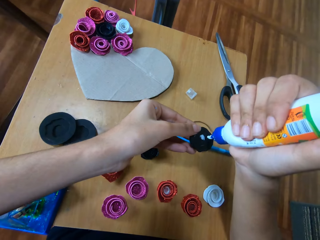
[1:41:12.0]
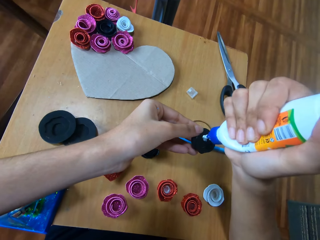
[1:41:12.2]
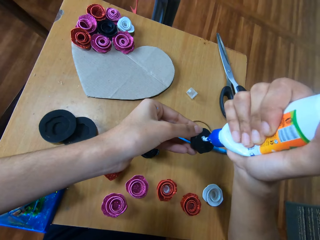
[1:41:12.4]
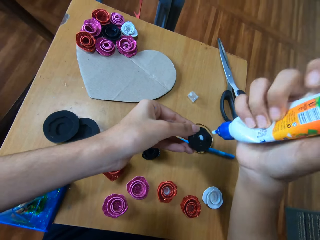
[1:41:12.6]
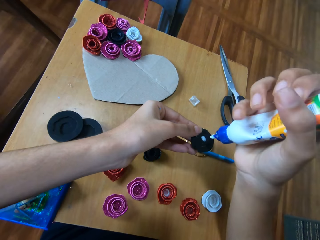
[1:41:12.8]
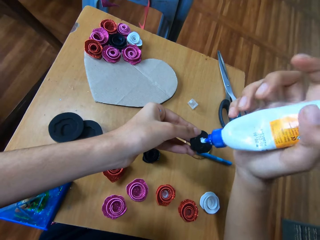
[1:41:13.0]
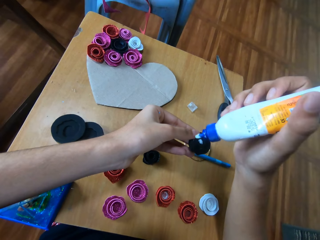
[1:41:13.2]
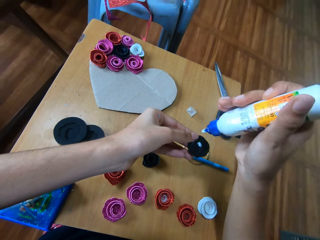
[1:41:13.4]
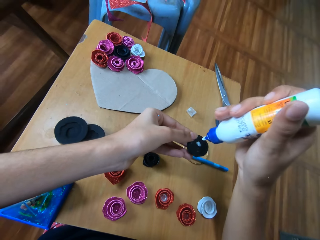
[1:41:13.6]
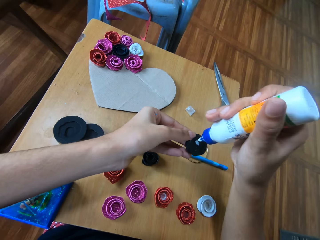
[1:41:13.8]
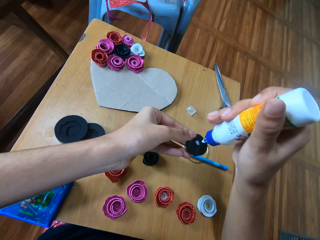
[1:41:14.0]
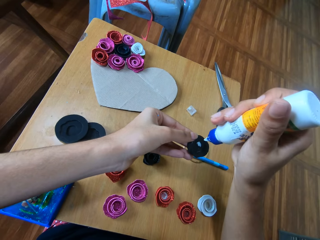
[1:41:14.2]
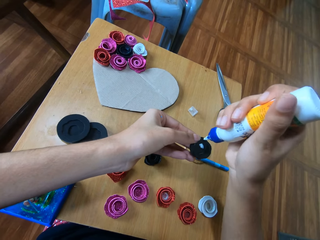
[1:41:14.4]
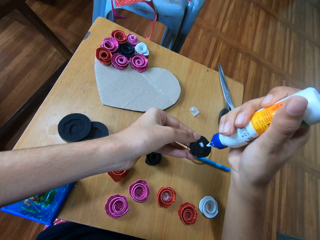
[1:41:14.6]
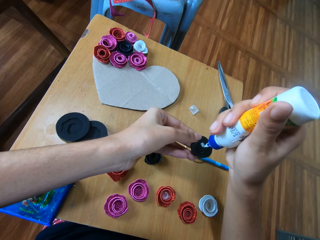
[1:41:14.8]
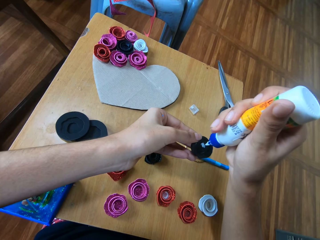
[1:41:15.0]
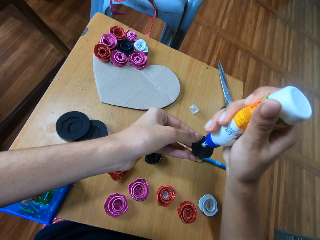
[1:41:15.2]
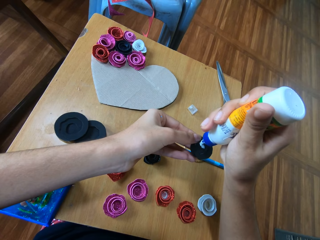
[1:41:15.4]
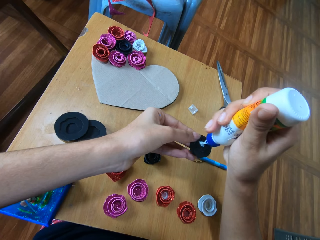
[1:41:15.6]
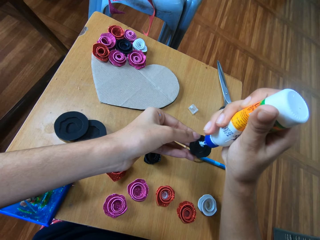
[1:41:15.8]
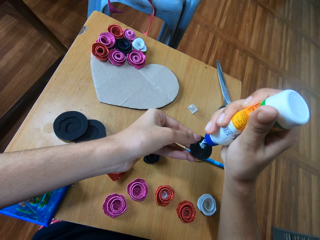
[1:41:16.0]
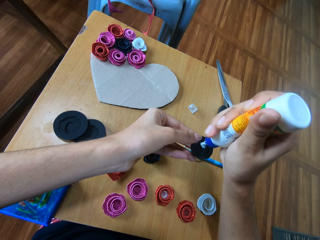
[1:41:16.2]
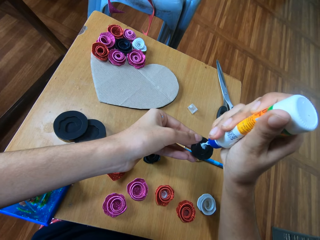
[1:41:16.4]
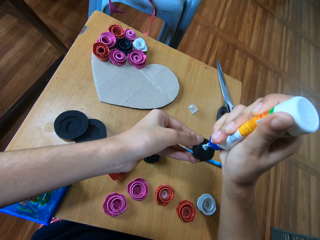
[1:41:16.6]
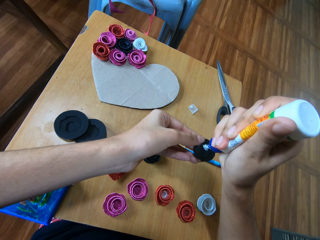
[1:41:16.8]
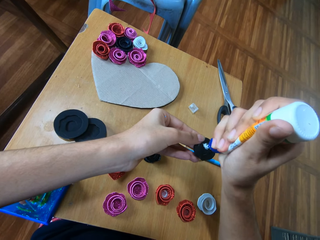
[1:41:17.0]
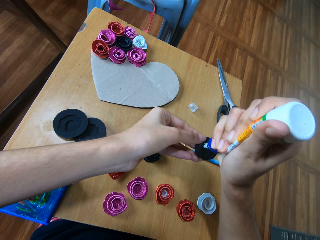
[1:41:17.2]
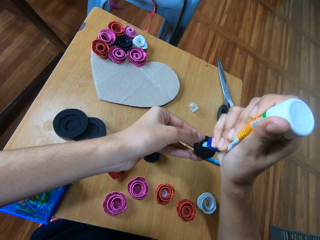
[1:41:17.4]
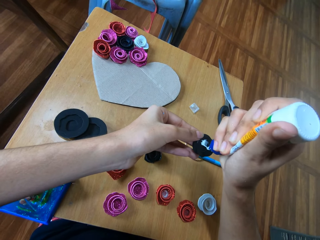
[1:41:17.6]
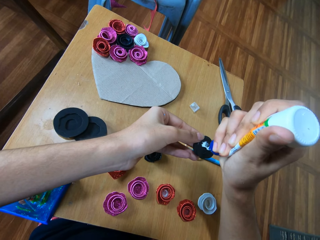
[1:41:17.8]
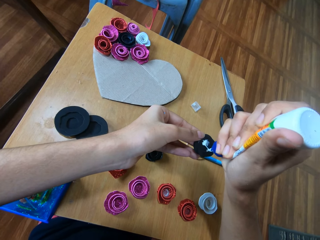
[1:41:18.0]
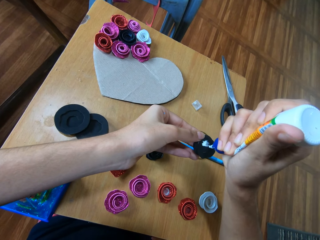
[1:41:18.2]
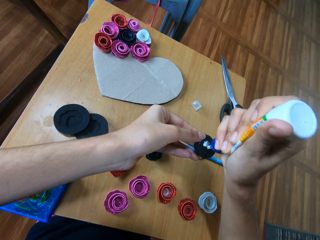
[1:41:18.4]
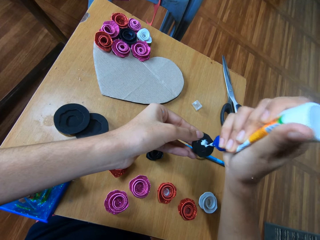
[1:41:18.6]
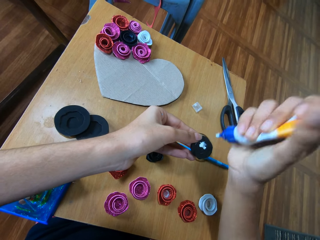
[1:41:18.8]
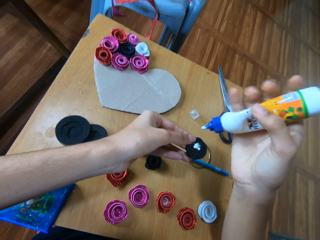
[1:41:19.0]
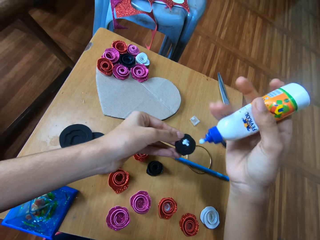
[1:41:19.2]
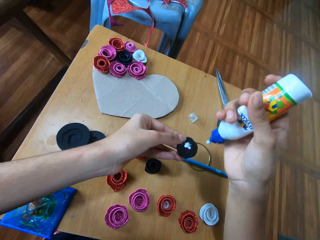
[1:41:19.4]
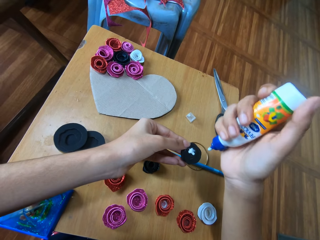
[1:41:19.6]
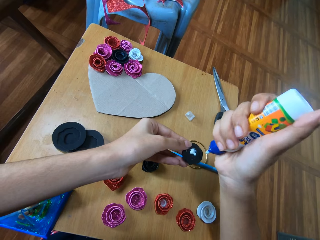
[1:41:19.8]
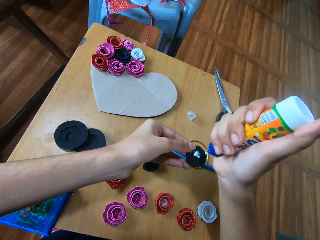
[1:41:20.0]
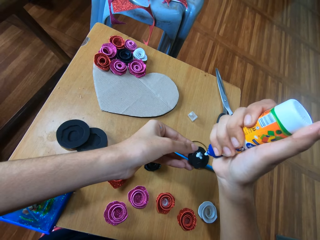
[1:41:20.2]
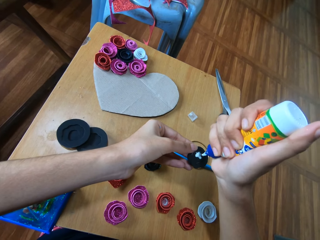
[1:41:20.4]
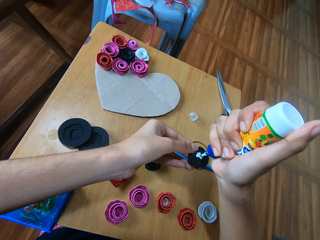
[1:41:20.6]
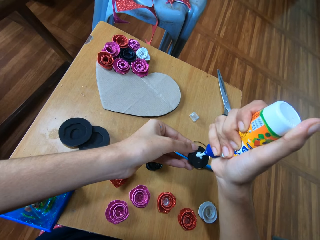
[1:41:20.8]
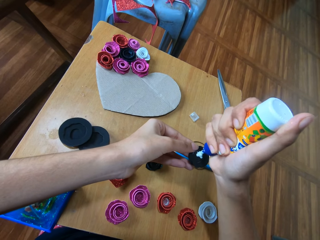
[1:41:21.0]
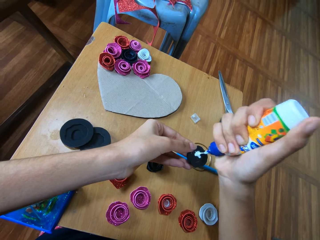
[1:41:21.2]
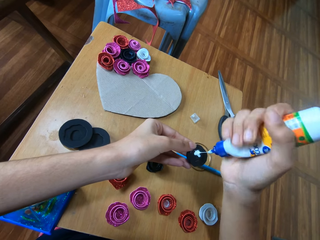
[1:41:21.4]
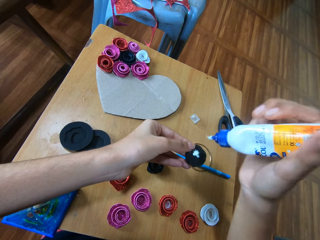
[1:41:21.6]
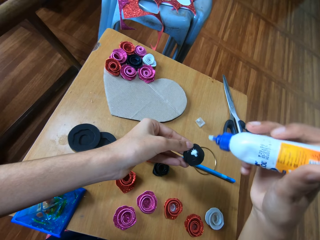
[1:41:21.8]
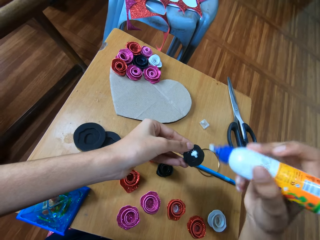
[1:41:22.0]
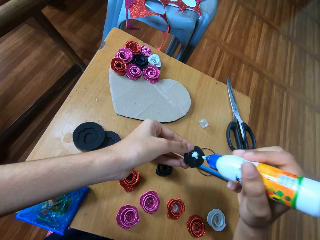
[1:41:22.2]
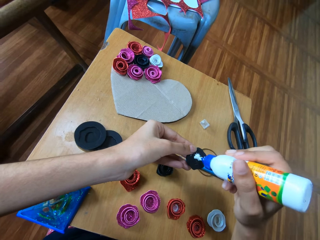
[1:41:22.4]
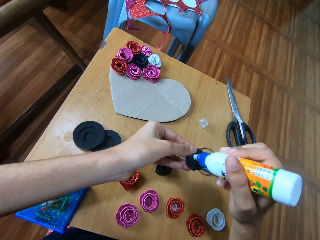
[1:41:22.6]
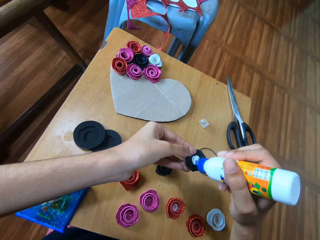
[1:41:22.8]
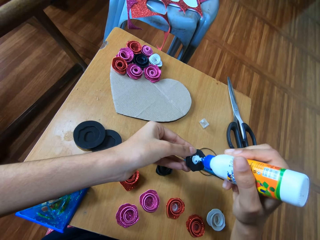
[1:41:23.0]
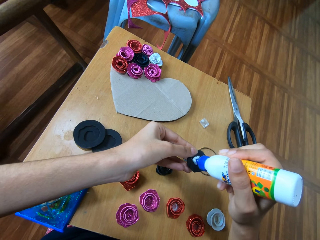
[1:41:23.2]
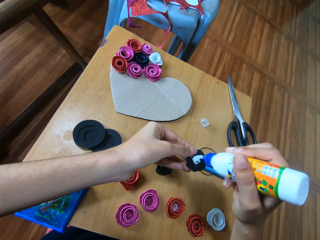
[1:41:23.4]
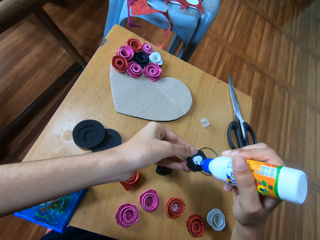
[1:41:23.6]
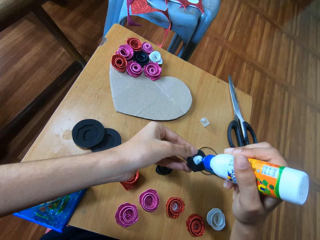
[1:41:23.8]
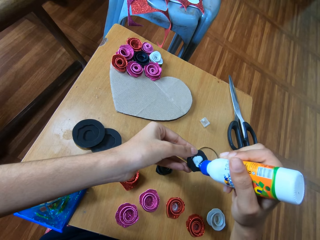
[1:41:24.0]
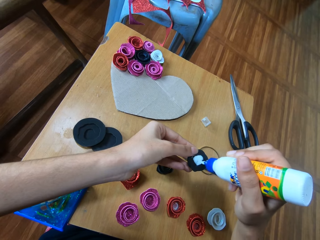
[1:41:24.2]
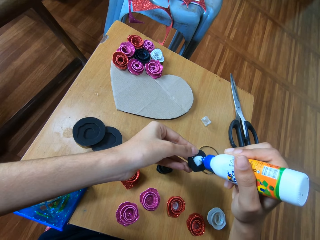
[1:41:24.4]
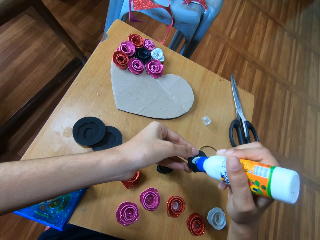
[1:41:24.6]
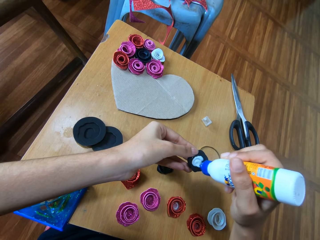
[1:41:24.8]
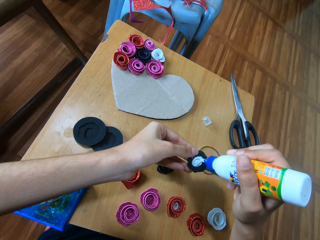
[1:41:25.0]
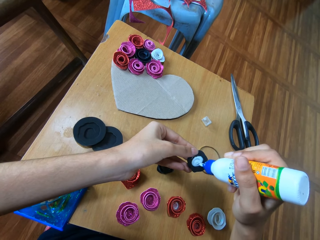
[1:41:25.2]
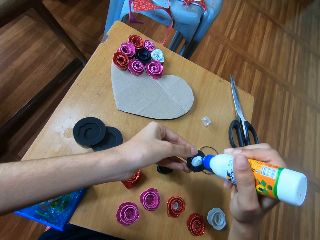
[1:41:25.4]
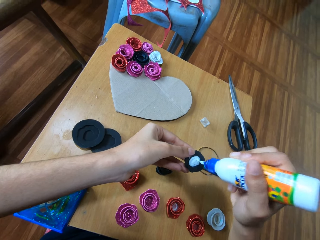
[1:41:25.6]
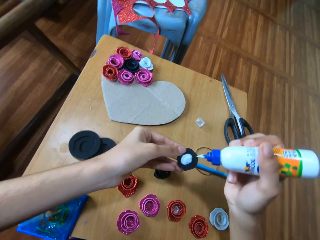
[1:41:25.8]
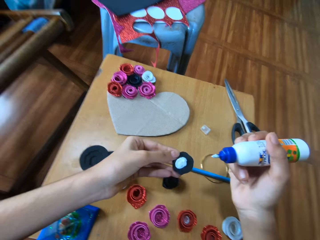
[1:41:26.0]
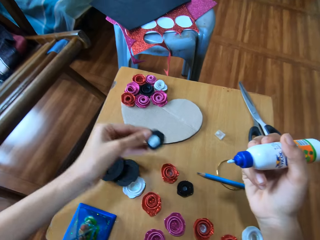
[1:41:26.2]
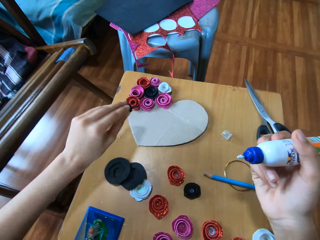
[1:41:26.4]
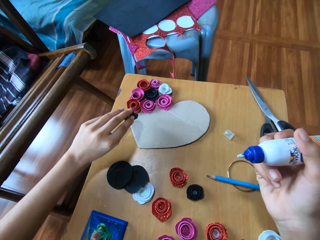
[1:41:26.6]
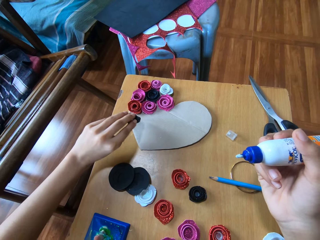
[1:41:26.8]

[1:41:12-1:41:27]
The camera wearer applies the glue on the paper. They squeeze the glue. They apply the glue on the paper.

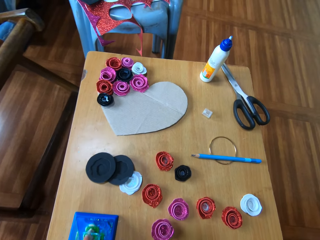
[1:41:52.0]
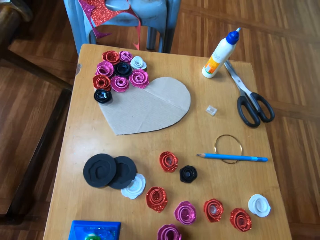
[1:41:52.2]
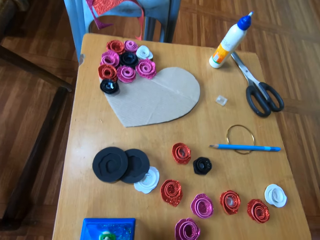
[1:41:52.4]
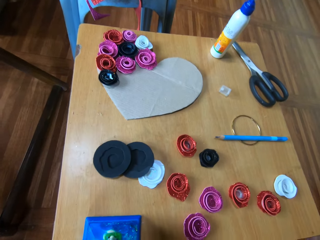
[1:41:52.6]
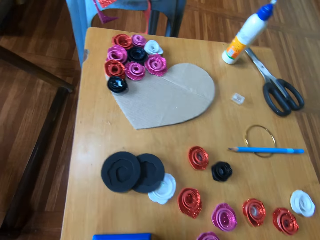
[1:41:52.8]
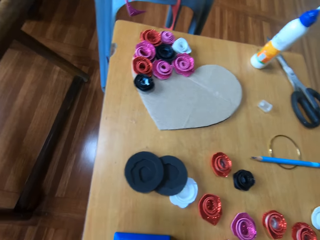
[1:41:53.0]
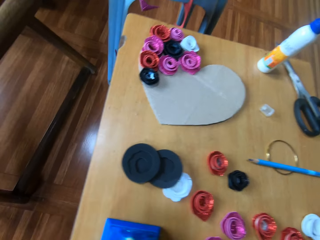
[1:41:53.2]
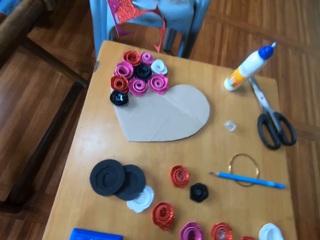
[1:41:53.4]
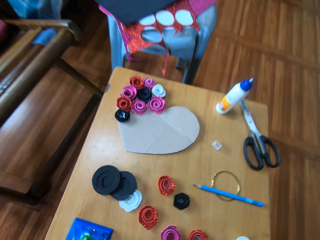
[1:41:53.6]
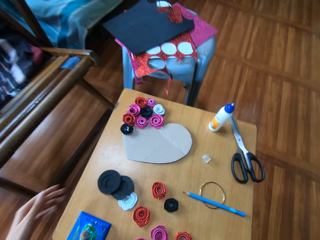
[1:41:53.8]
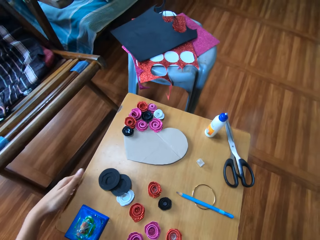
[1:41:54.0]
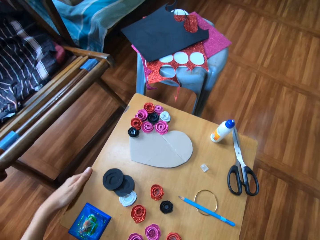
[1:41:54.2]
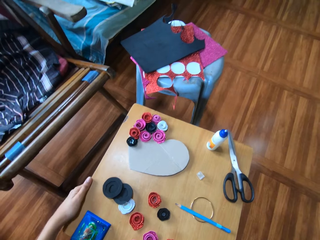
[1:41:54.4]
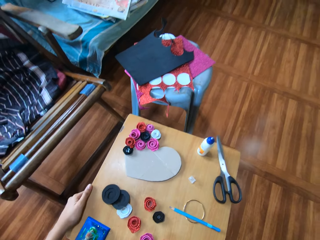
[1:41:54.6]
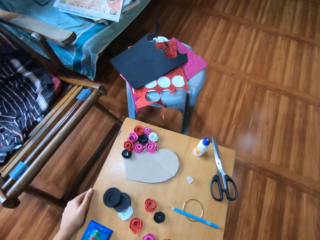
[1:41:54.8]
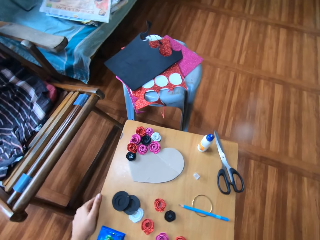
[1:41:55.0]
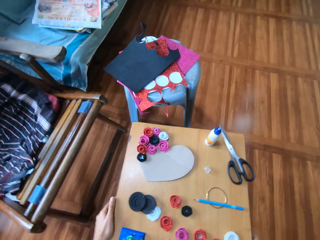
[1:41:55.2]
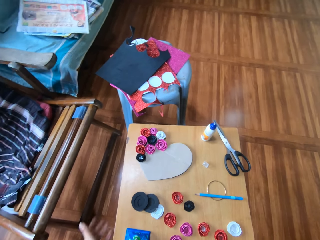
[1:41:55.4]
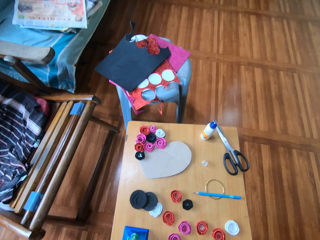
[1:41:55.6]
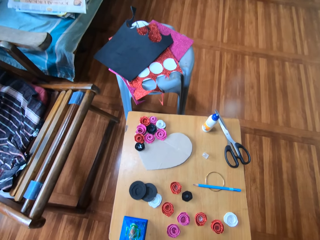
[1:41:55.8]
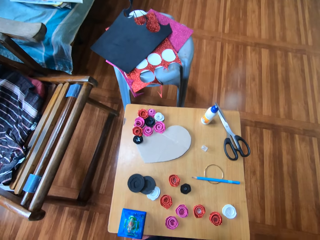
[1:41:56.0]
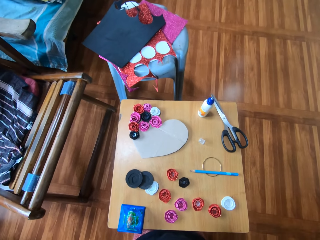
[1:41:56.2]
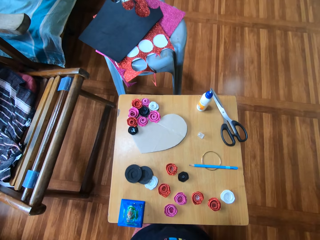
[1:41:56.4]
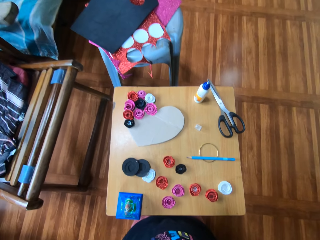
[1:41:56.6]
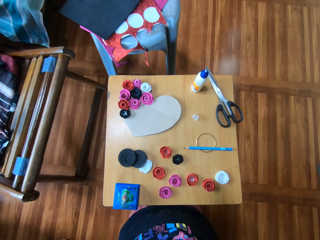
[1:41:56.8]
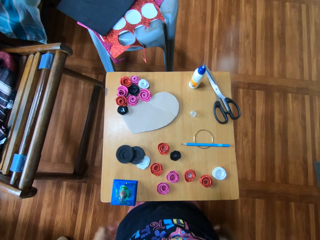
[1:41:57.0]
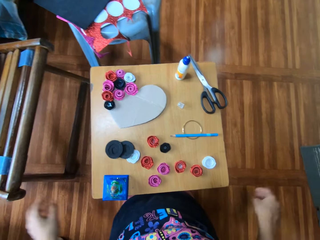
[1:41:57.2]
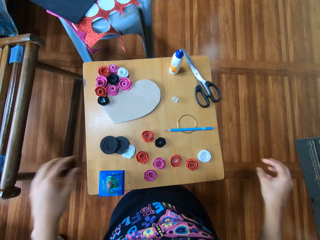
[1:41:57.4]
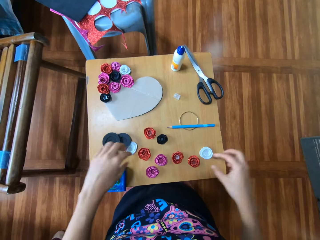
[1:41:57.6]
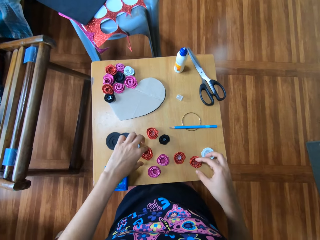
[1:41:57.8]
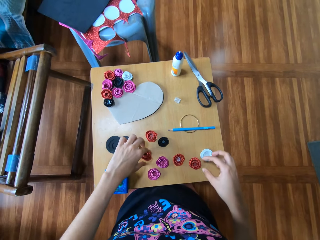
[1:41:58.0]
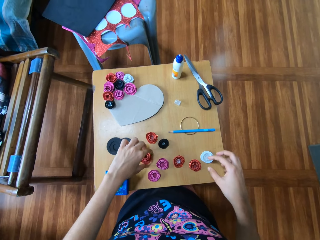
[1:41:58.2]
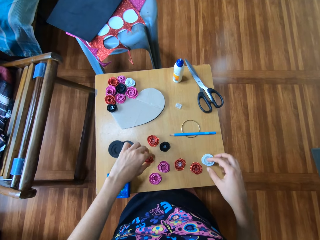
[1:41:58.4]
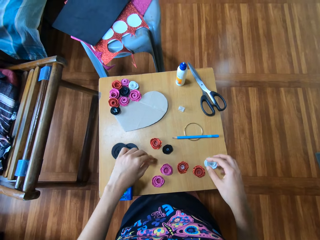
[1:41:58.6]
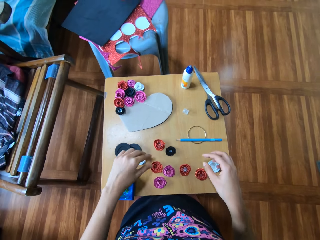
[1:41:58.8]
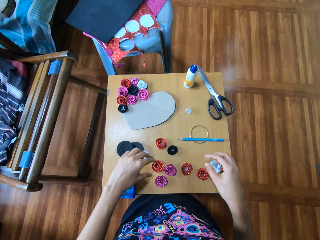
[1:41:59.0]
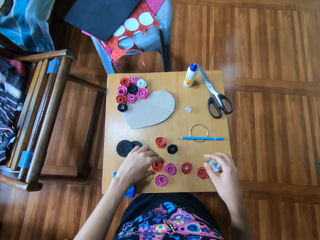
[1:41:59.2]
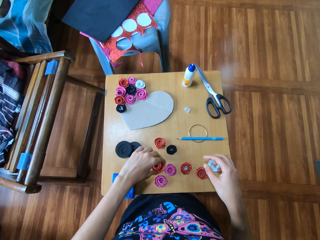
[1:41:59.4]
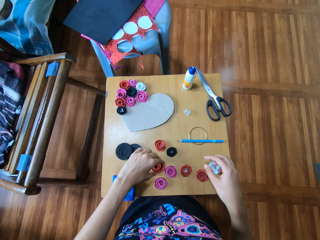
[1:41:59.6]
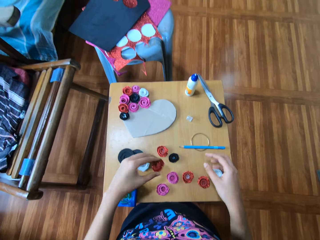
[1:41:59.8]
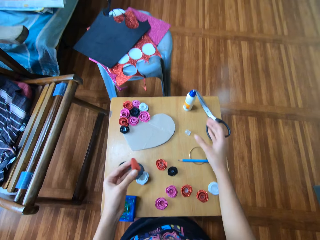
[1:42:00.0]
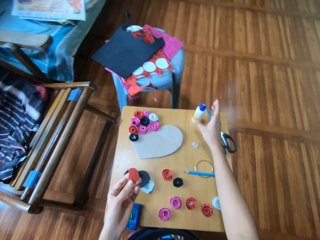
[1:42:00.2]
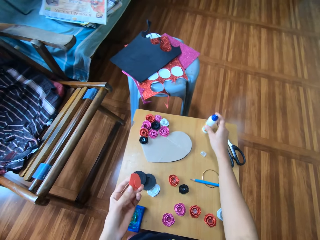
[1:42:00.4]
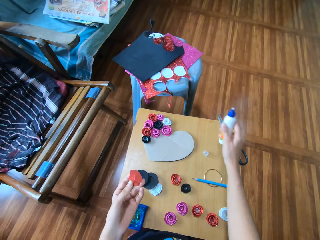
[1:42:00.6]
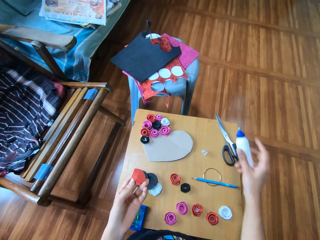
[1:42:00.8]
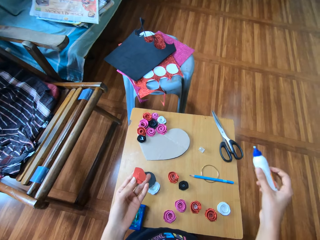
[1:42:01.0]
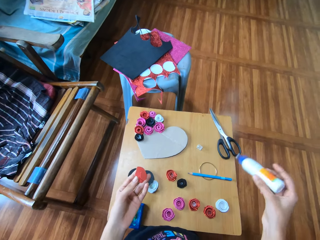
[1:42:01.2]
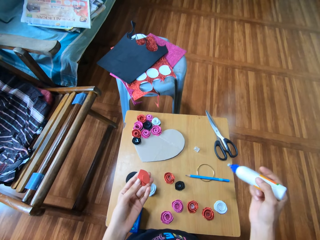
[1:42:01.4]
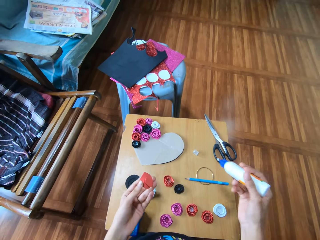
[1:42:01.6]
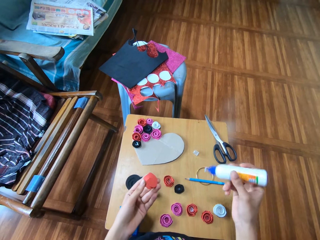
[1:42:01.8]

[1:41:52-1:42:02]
The camera wearer touches an edge of the table with the left hand. They apply glue to the curled cardboard. They pick up the glue from the table with the right hand.
